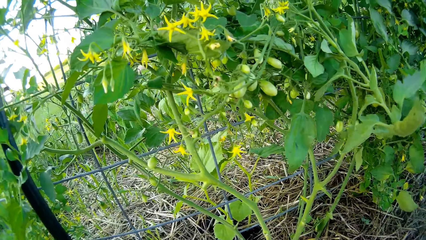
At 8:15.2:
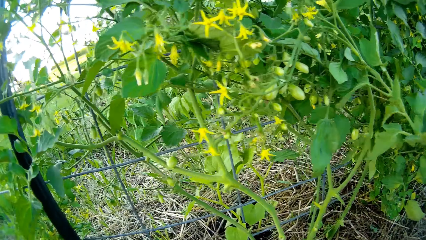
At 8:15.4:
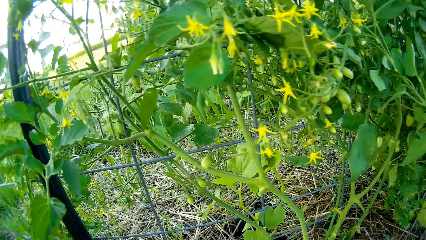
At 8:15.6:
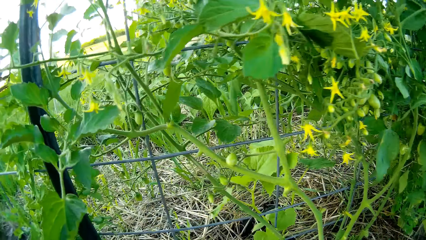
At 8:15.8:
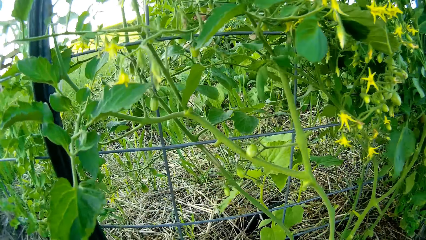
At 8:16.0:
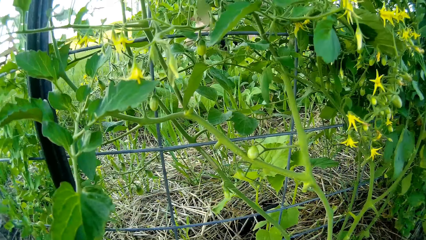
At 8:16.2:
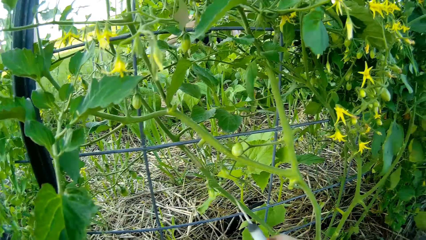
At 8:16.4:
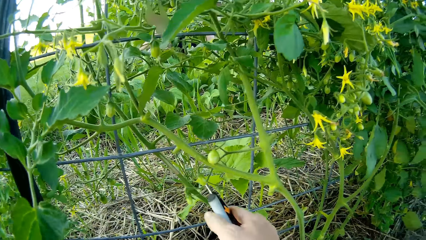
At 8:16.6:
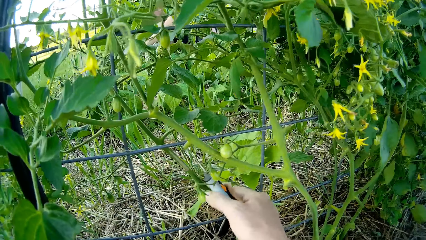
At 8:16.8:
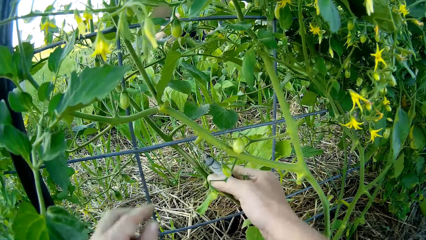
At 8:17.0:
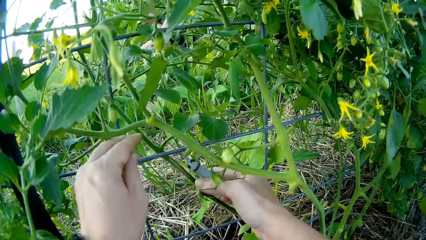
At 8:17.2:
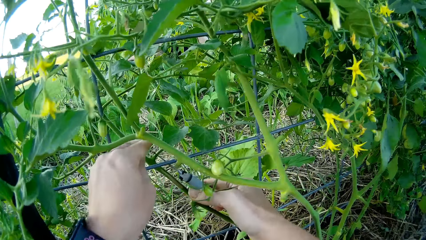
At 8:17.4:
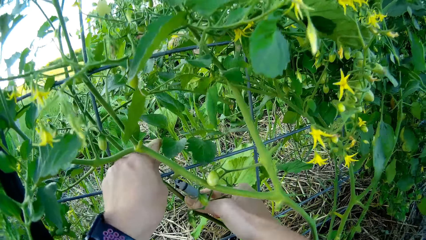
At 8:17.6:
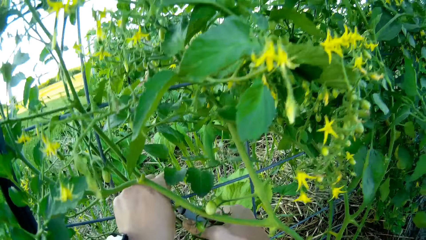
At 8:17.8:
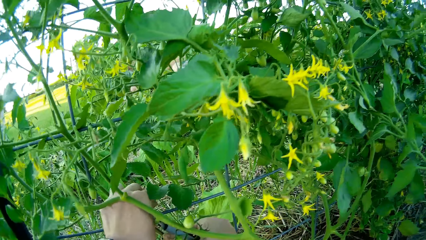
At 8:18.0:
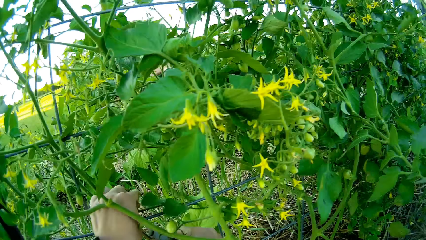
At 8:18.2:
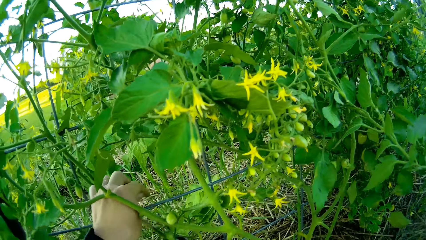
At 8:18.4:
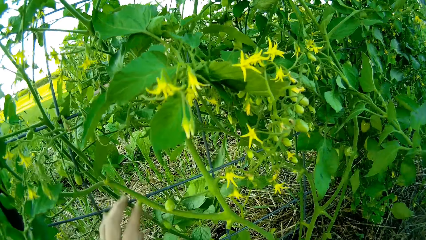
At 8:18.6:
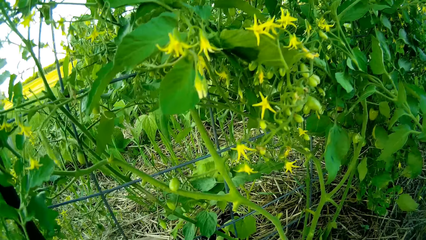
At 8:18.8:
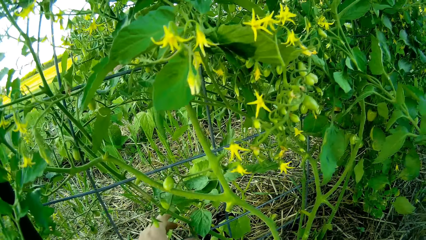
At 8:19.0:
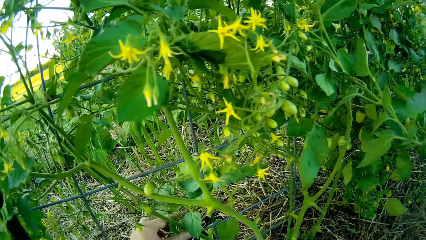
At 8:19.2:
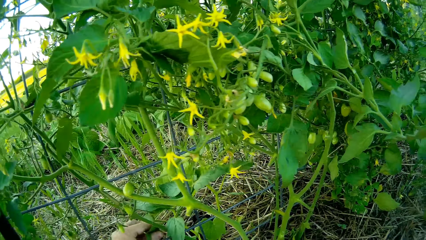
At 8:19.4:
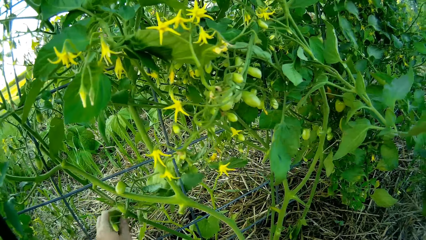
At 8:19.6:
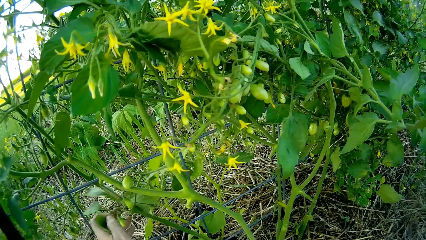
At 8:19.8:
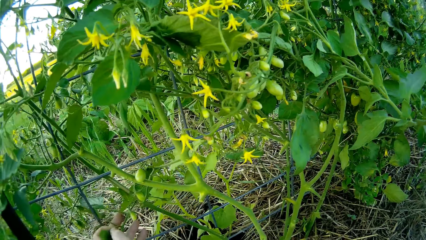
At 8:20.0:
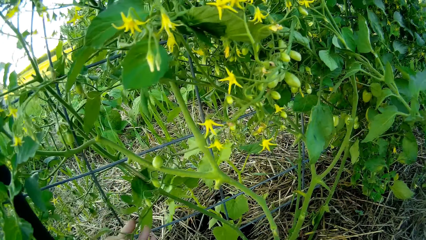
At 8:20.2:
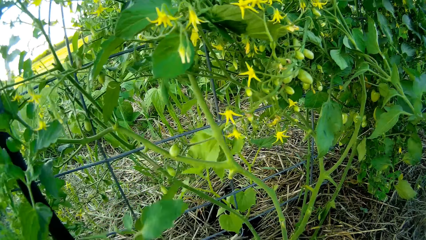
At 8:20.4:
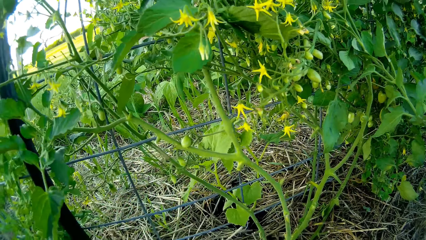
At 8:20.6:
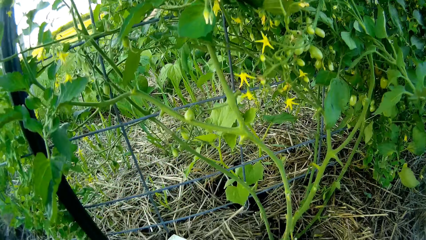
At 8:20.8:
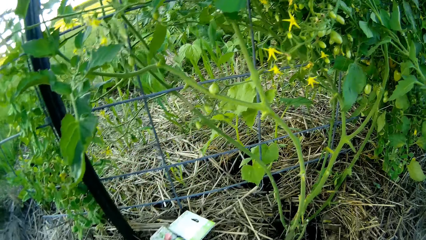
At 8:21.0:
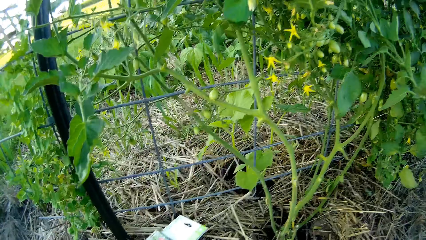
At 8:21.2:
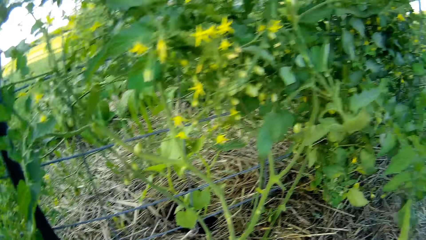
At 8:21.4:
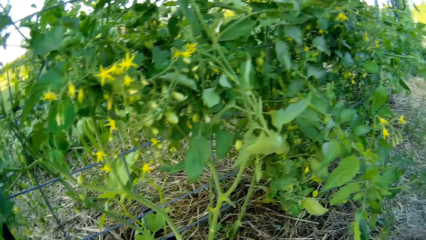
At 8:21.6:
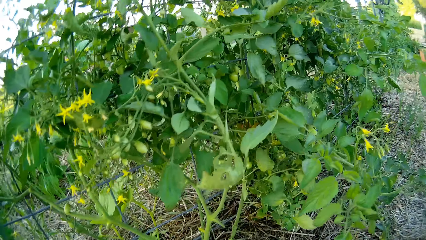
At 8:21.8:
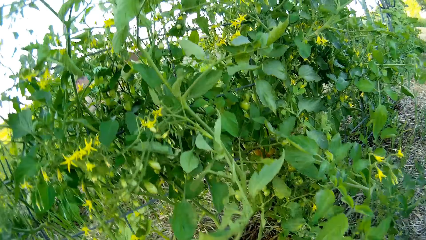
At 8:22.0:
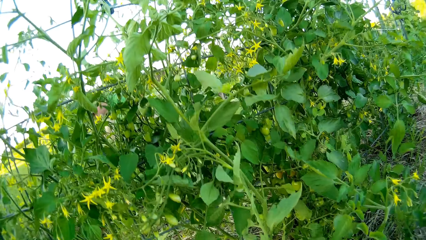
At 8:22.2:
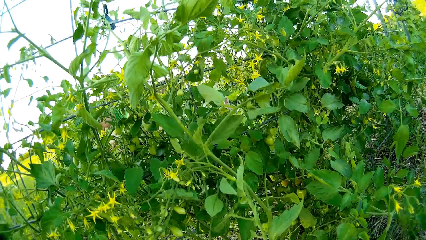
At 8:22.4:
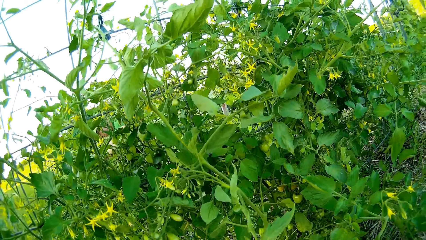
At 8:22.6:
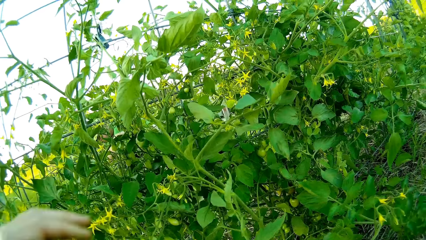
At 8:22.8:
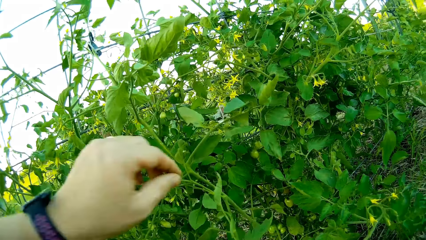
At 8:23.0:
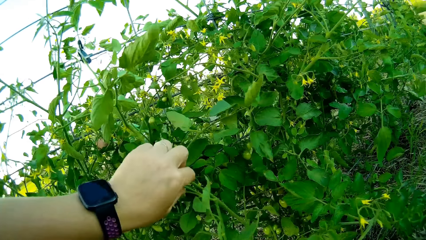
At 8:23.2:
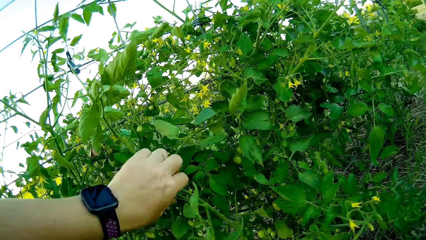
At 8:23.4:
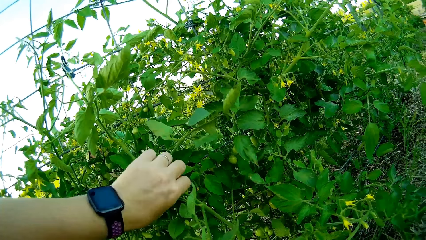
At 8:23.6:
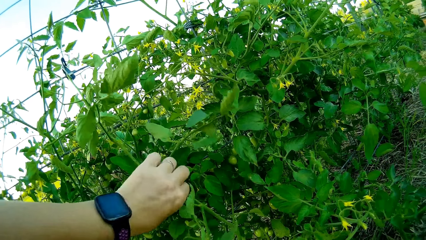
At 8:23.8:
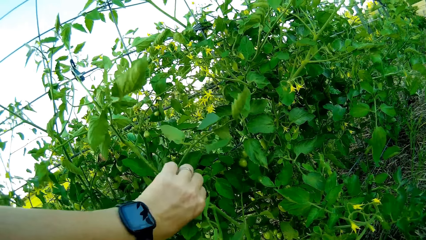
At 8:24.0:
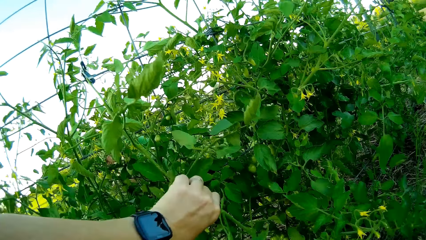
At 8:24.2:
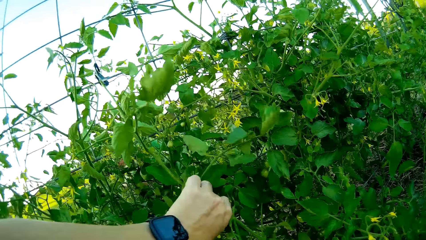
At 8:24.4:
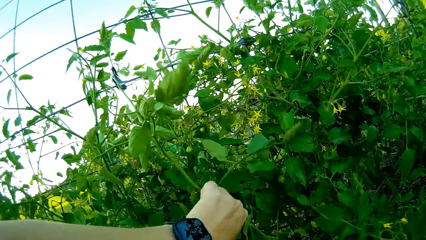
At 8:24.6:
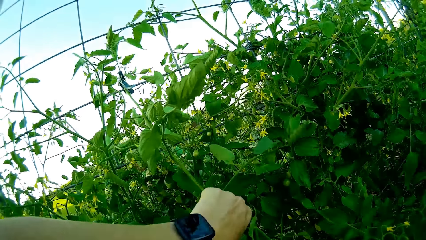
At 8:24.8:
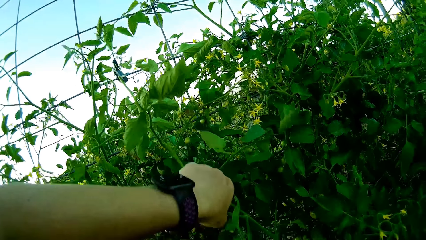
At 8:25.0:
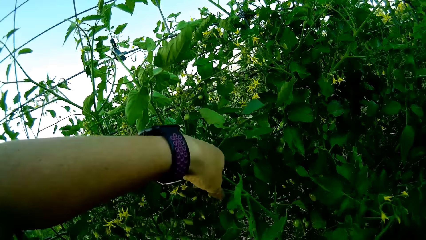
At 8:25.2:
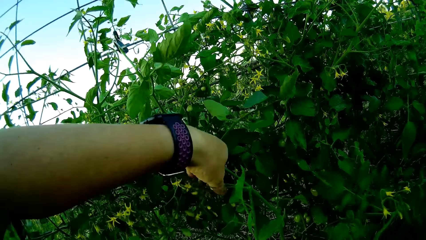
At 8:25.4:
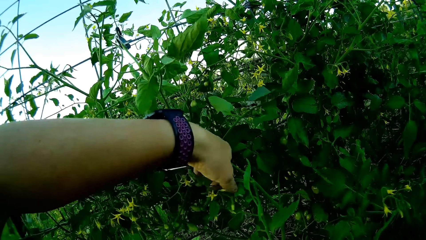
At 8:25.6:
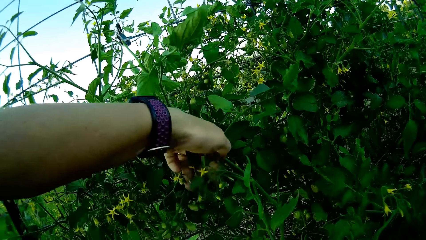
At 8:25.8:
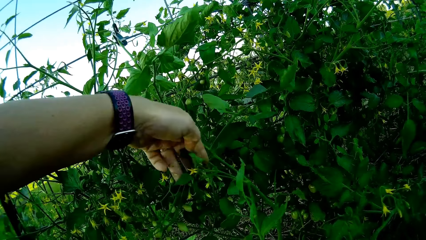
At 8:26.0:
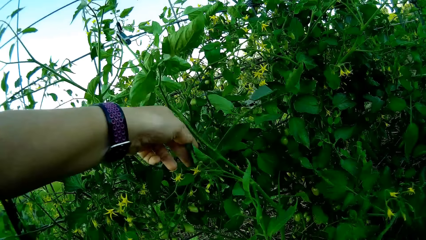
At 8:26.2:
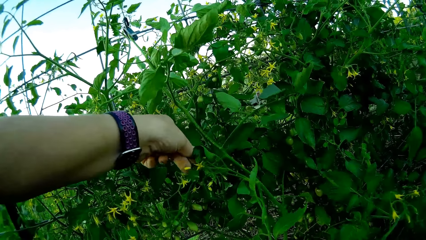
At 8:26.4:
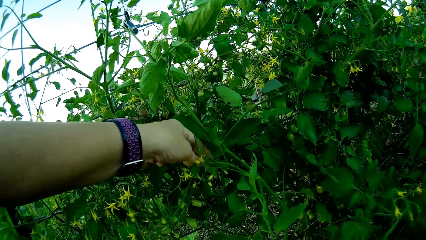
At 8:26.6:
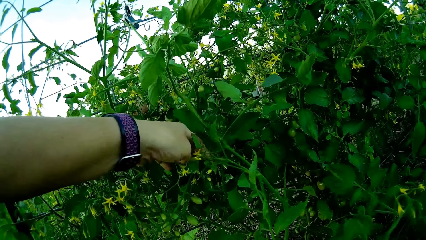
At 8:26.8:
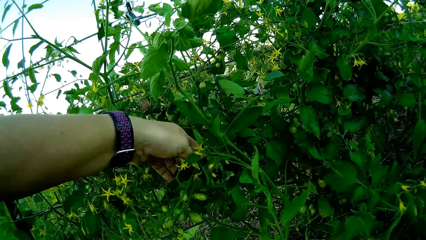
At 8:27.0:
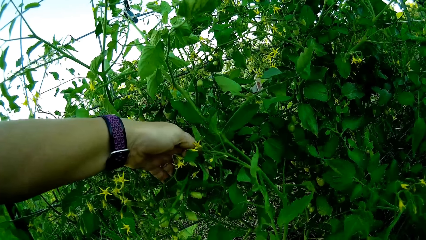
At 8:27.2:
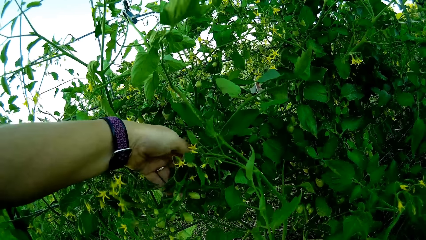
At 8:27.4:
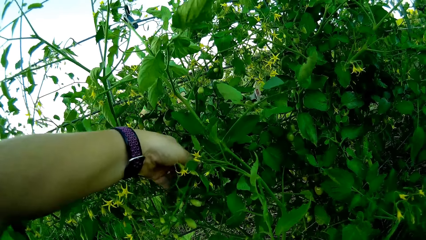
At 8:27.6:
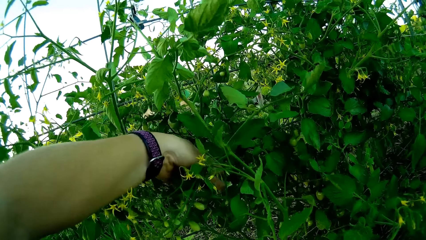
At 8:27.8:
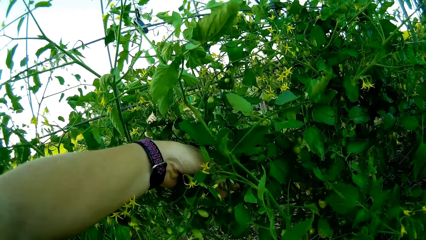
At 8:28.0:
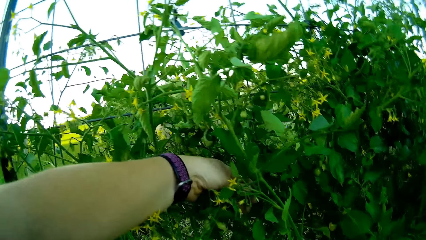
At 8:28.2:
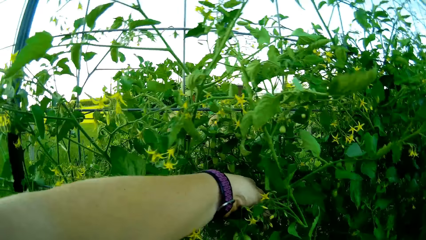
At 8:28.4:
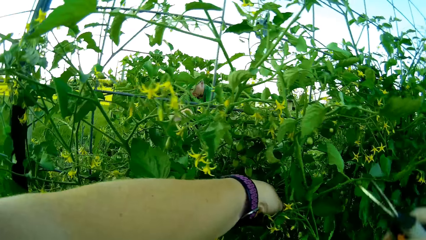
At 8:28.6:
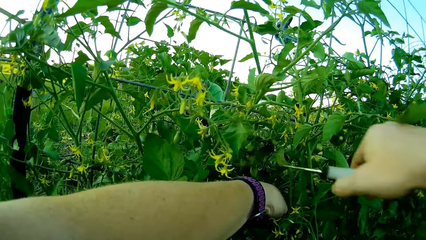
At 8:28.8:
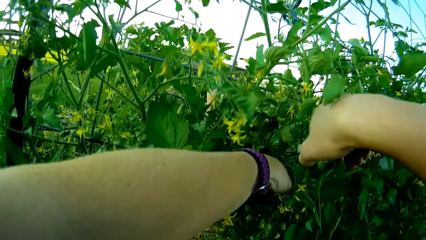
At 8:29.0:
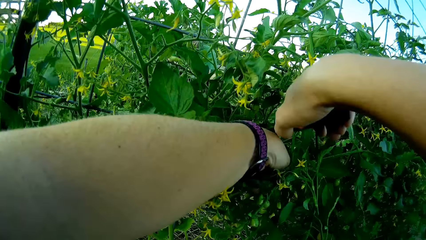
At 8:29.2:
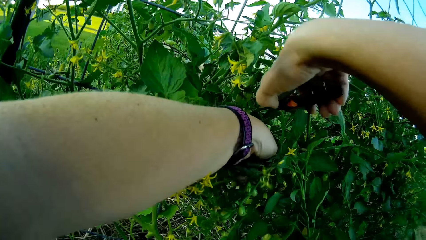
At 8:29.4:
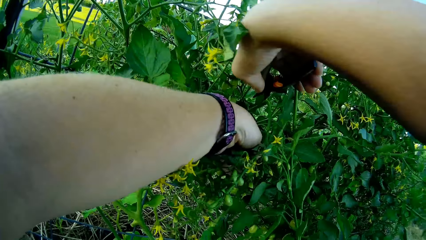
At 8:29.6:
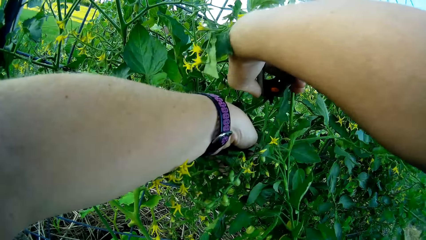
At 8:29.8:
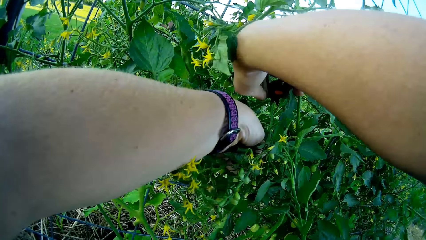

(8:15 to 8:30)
The camera wearer clips a branch of the tomato plant with the pair of scissors. They pick a tomato leaf. They cut the tomato plant with the garden scissors.
